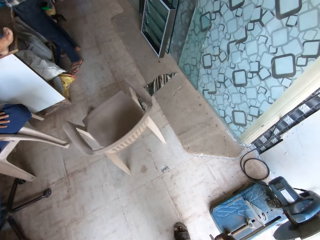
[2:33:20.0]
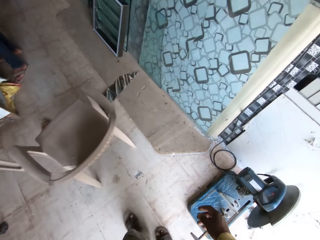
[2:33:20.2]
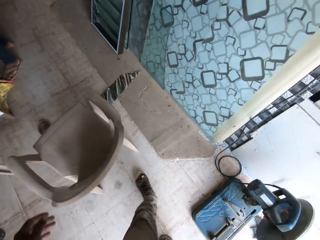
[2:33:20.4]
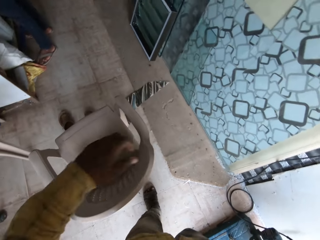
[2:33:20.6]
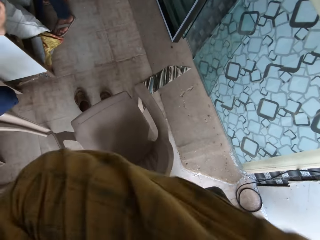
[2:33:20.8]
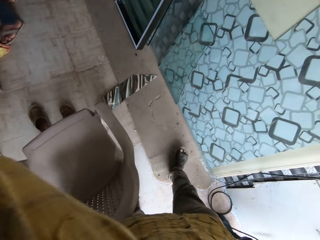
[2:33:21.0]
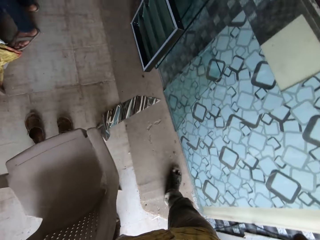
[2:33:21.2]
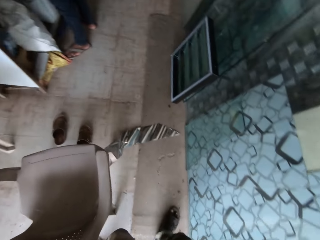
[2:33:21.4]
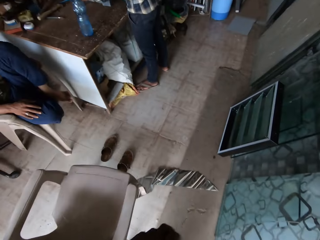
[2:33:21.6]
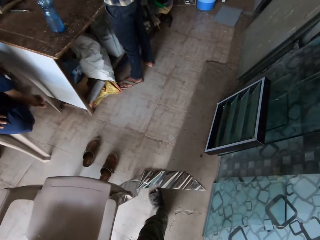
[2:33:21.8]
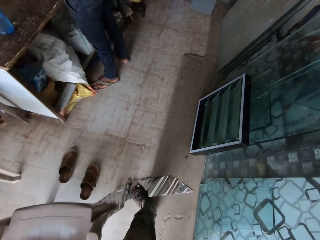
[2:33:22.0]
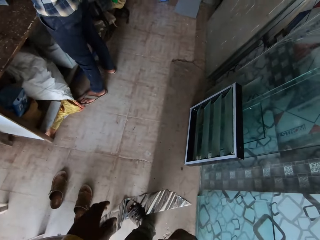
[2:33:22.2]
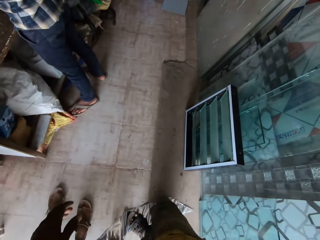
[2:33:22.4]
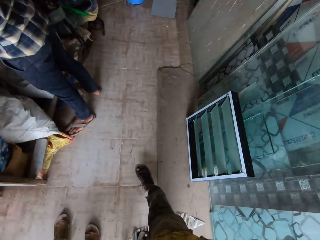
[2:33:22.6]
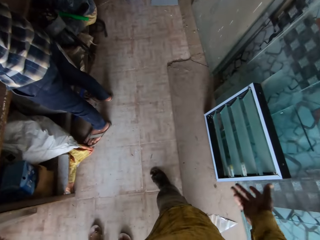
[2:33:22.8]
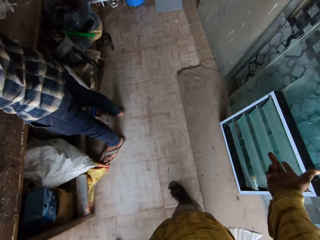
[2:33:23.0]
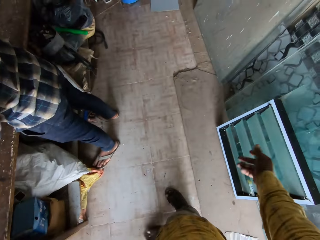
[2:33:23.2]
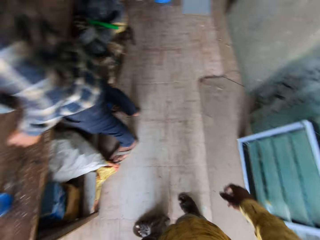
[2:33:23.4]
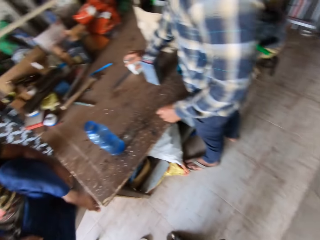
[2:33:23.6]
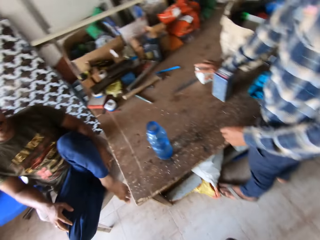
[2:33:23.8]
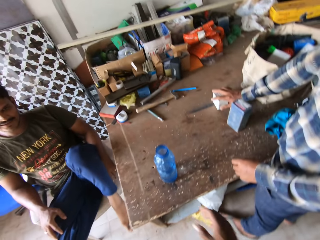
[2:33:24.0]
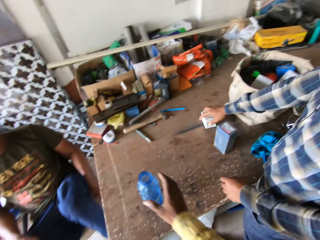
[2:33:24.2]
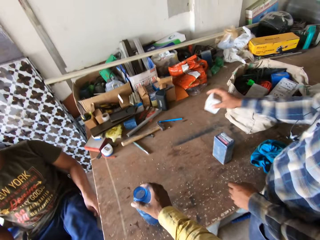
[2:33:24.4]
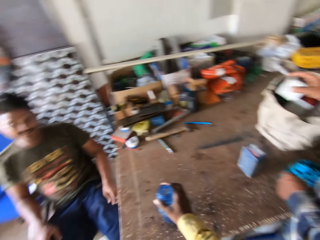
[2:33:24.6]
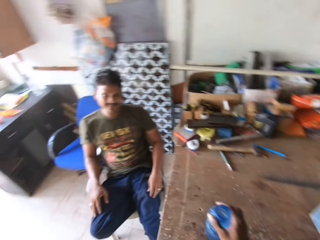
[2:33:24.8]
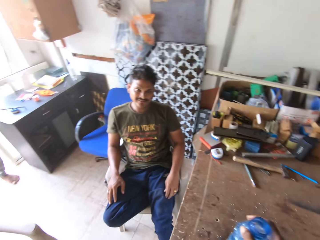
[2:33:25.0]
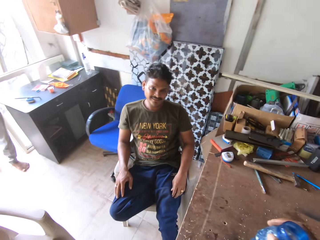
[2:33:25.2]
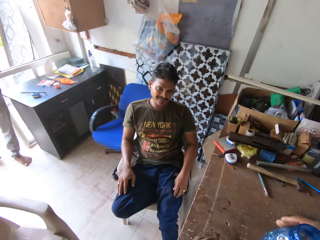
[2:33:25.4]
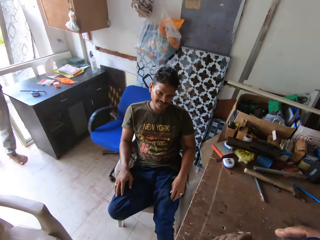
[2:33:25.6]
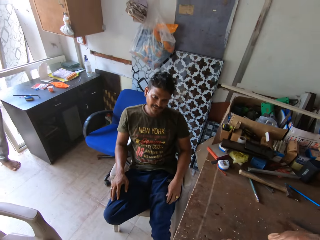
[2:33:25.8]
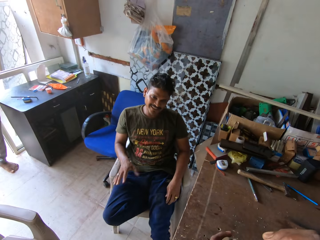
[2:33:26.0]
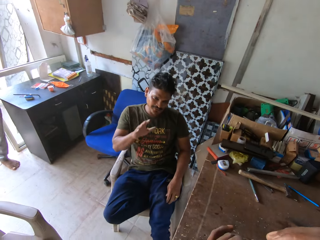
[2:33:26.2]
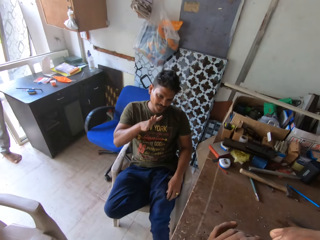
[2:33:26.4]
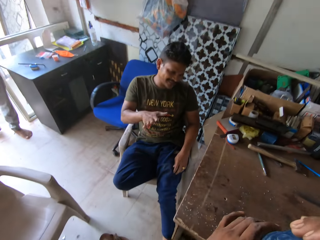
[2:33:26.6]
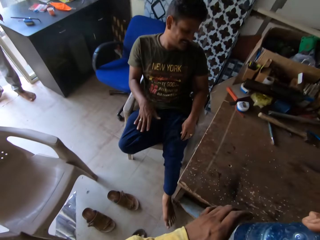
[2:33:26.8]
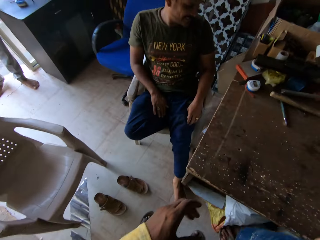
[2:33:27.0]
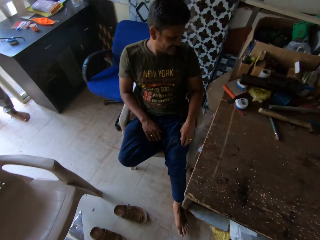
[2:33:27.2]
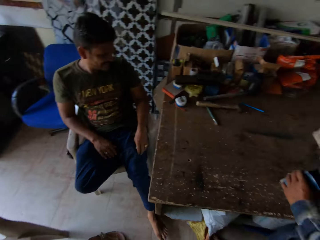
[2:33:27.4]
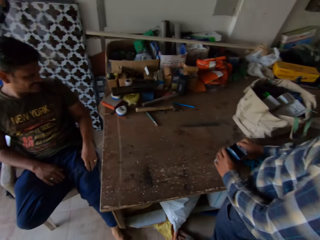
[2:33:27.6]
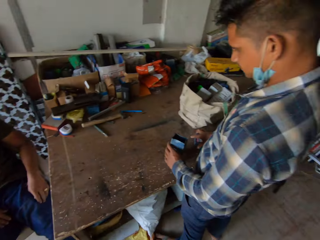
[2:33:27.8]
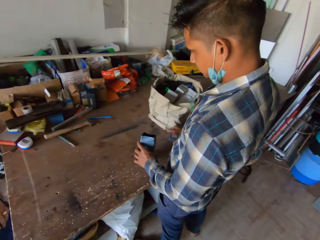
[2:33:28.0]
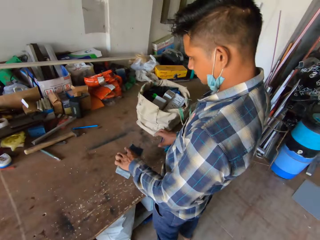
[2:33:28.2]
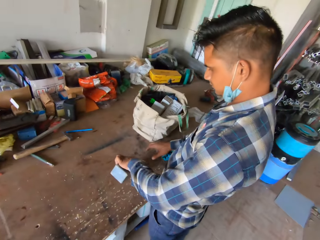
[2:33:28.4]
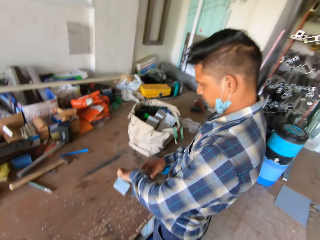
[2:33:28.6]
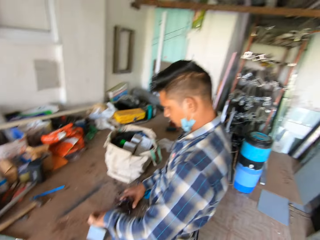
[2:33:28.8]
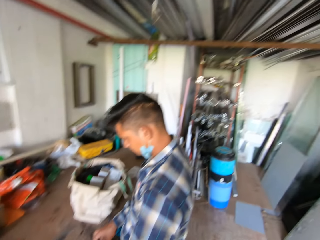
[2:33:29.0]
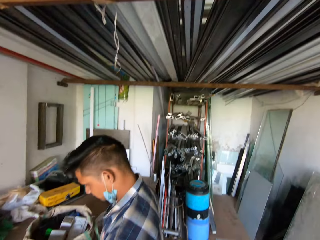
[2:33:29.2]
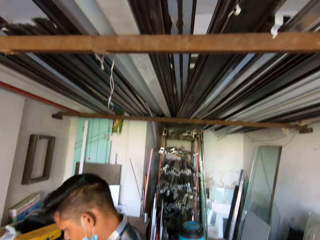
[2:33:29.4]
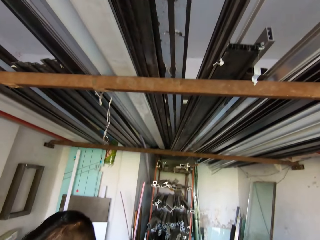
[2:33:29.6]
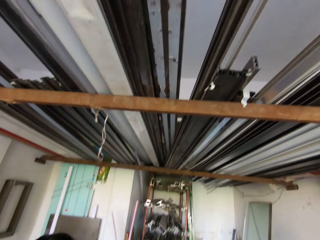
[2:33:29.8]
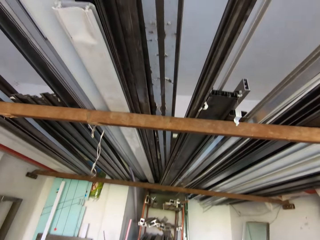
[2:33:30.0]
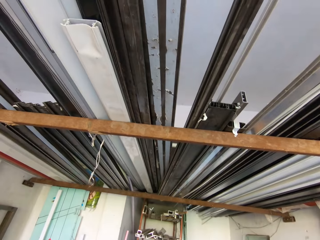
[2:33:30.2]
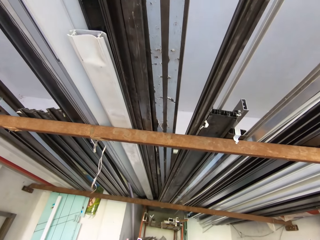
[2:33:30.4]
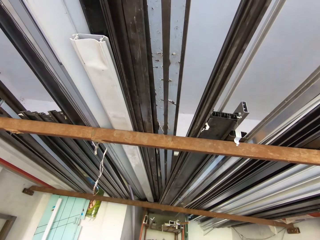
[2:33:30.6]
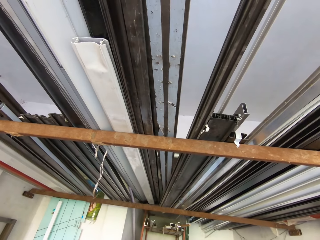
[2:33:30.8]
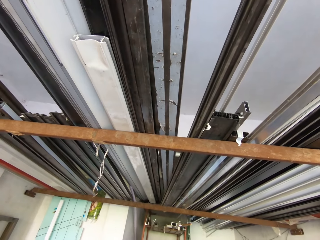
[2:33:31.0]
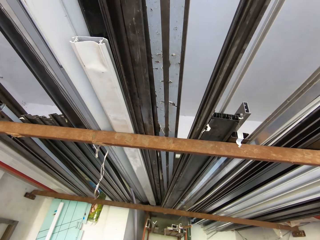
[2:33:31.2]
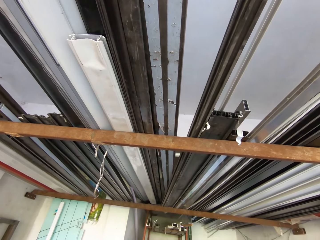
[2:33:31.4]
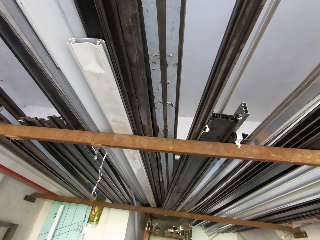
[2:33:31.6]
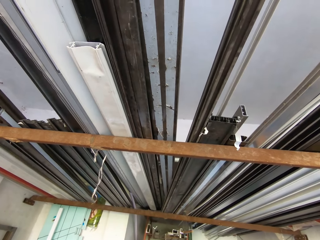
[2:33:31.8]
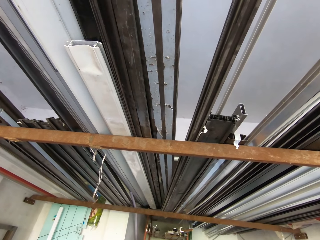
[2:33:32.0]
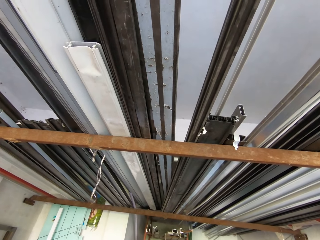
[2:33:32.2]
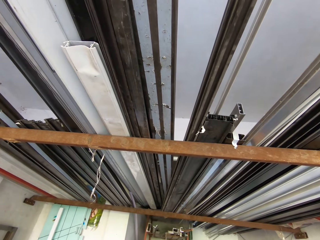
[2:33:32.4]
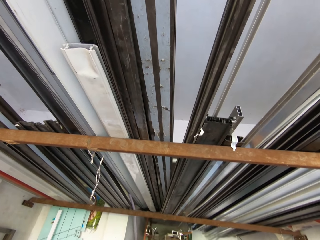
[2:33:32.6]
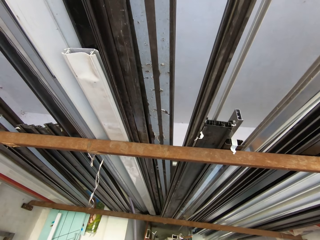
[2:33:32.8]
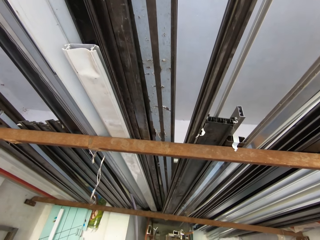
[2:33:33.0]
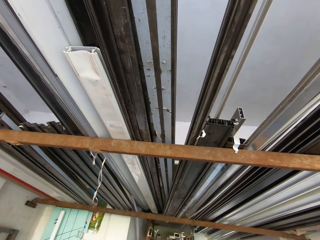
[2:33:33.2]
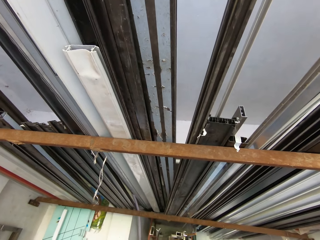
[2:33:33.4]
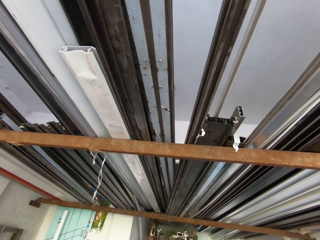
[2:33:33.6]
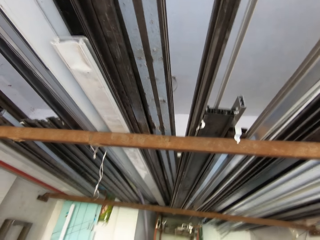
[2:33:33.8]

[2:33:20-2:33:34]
The camera wearer lifts his hand. He walks. He looks sideways. He picks up a bottle with the right hand. He drinks water. He looks around. He looks up.

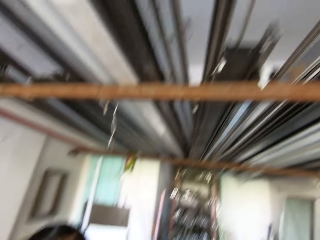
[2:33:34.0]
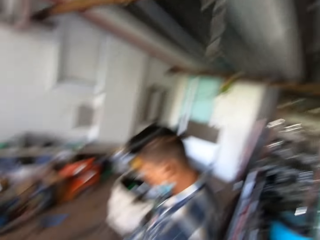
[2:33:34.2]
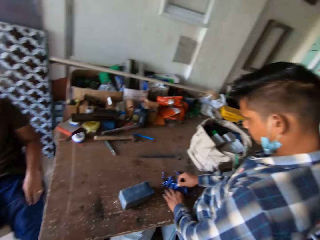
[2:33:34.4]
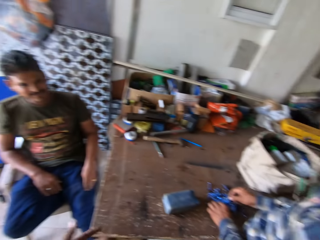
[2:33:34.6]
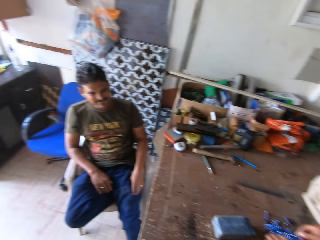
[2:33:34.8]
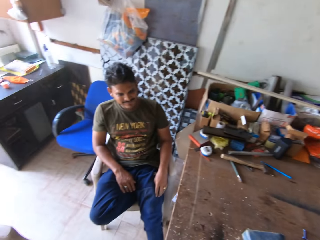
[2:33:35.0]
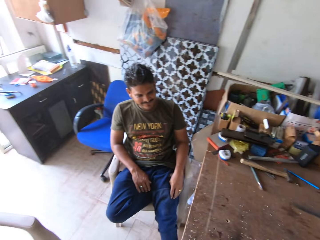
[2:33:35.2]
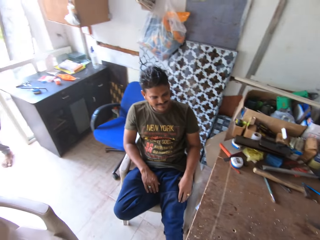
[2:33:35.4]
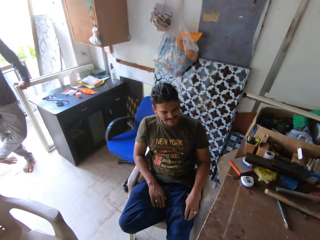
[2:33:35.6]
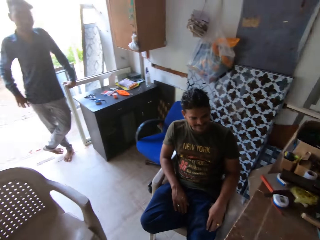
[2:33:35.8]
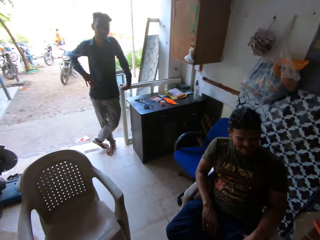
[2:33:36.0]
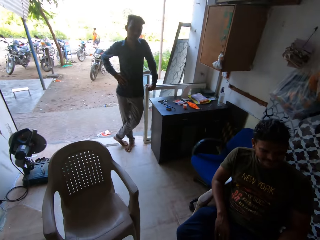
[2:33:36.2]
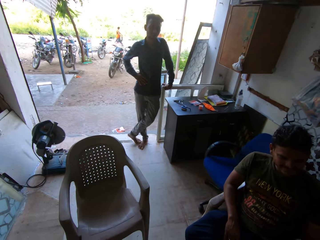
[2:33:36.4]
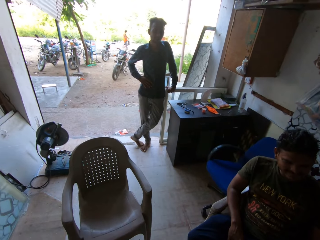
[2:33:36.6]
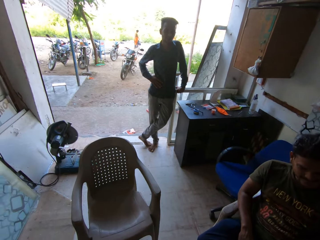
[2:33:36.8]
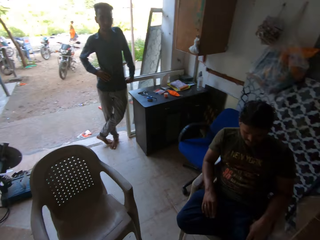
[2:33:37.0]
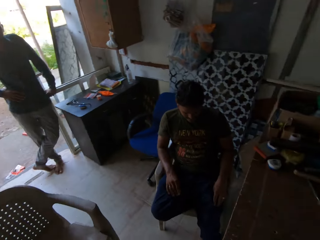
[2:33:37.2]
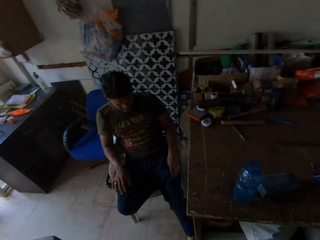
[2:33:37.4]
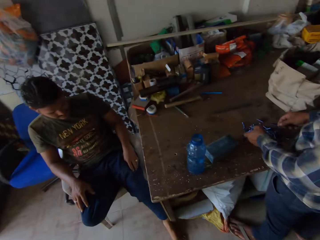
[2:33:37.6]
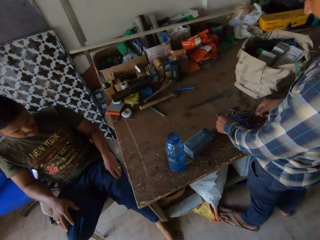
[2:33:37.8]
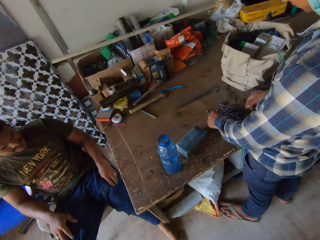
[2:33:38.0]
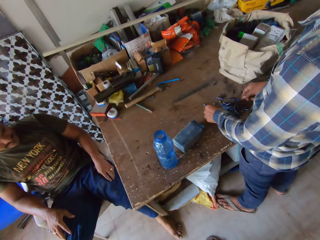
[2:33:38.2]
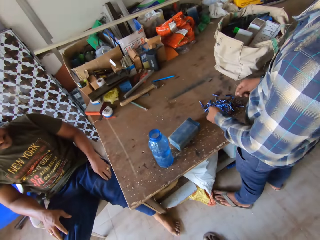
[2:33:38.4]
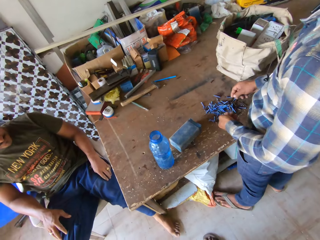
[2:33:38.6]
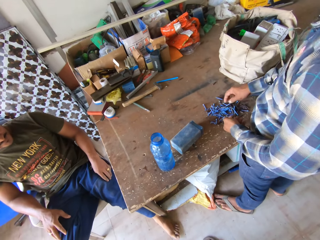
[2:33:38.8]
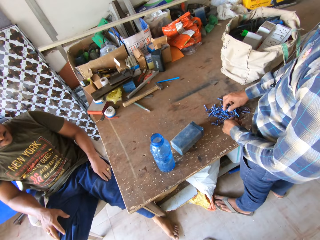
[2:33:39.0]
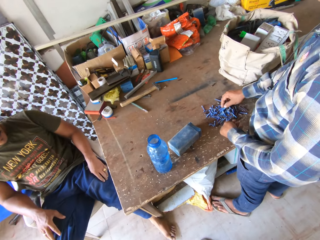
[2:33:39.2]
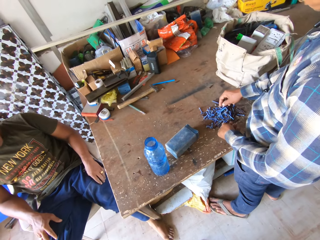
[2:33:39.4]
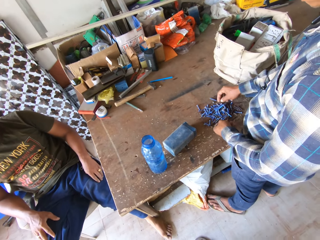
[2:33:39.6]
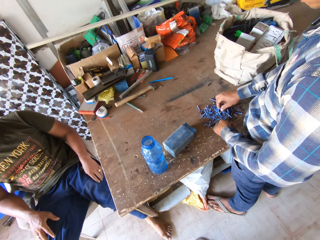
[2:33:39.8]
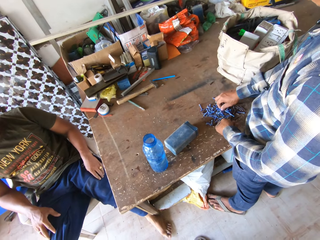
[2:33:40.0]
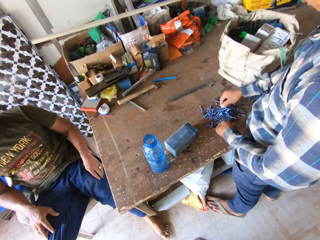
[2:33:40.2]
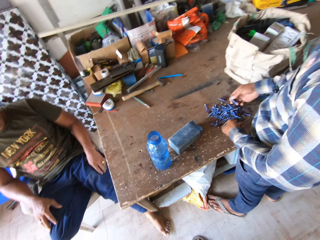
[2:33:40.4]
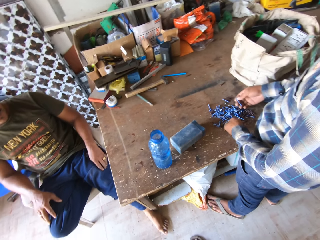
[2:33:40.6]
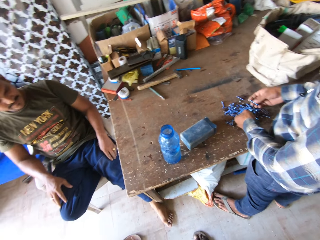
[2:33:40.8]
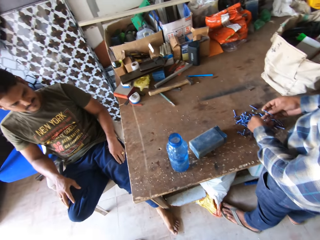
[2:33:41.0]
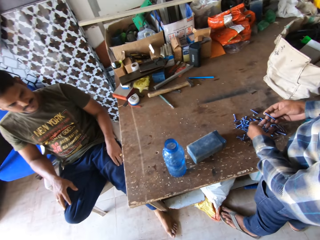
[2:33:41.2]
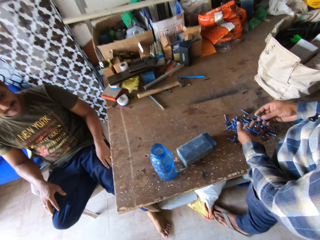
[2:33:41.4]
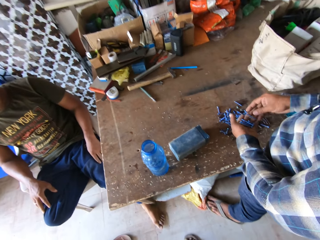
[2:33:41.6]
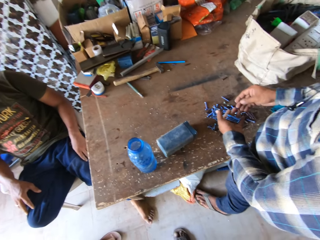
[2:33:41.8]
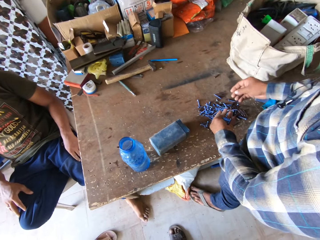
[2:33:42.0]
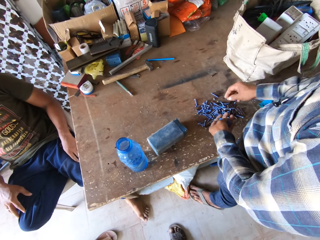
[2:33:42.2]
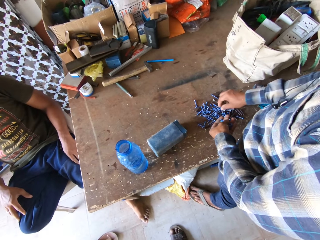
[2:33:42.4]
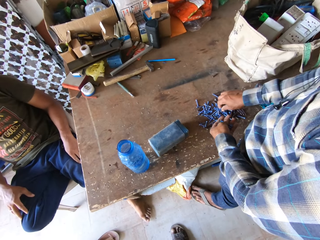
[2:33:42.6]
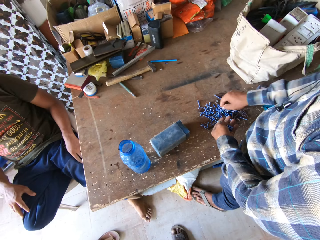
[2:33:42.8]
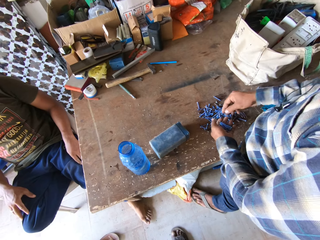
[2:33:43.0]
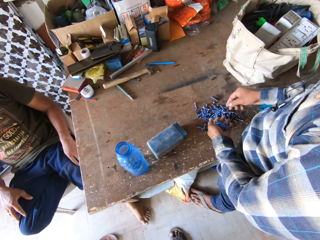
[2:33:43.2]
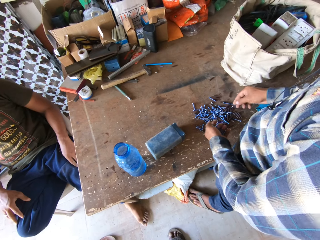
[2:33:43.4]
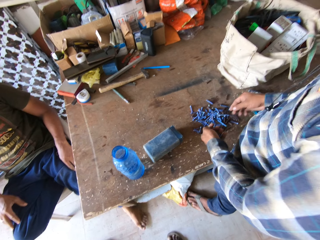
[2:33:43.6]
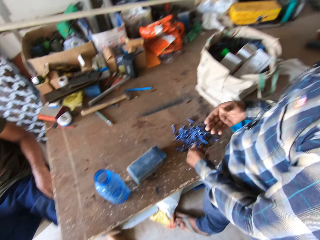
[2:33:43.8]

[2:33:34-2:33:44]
The camera wearer looks down.
